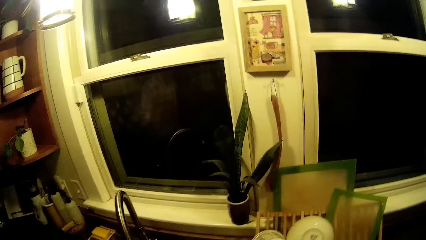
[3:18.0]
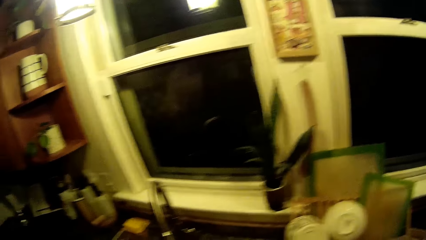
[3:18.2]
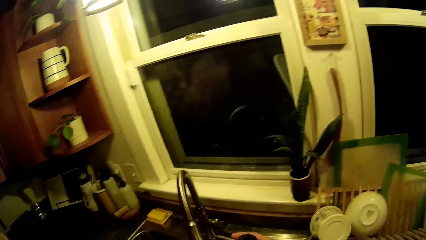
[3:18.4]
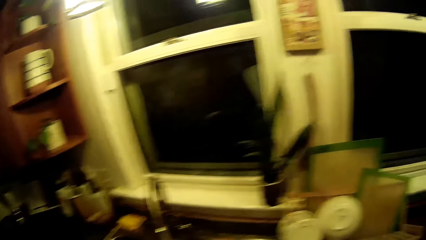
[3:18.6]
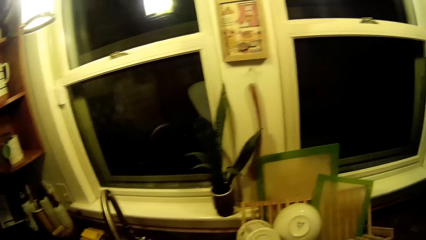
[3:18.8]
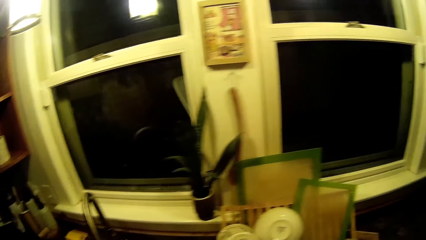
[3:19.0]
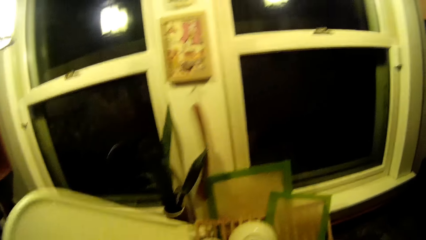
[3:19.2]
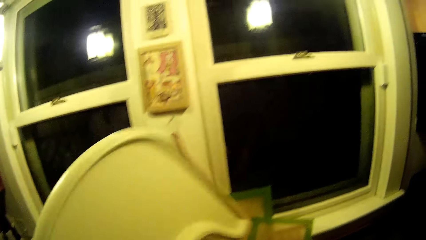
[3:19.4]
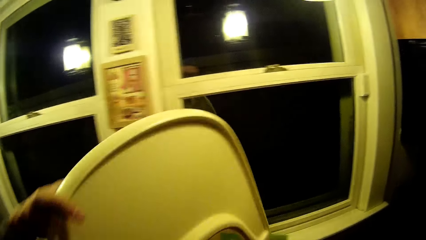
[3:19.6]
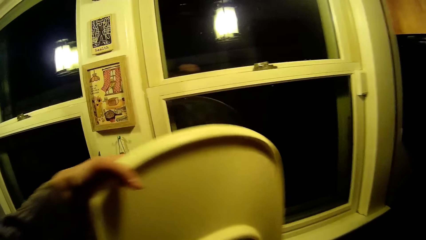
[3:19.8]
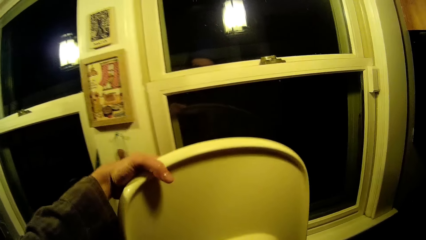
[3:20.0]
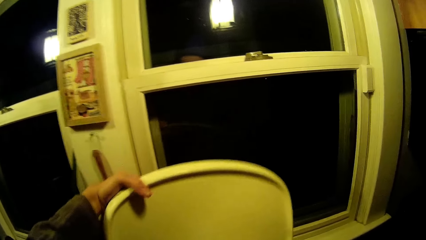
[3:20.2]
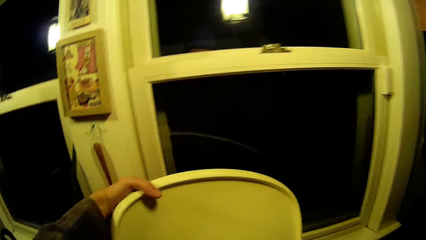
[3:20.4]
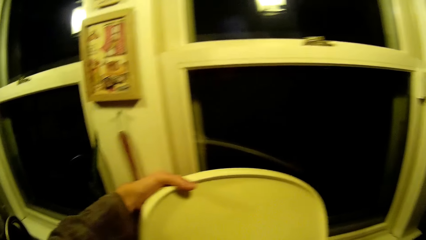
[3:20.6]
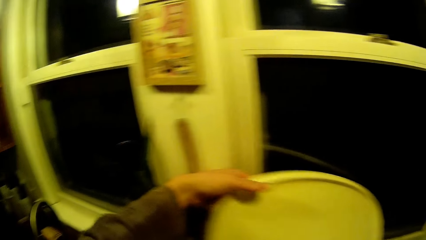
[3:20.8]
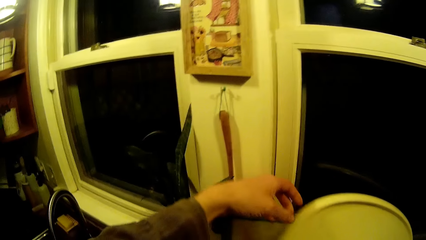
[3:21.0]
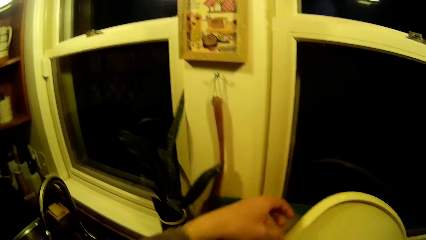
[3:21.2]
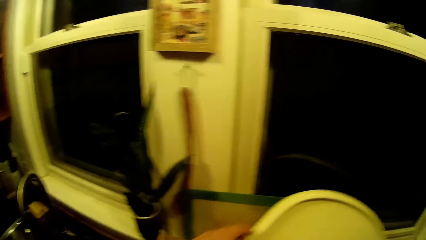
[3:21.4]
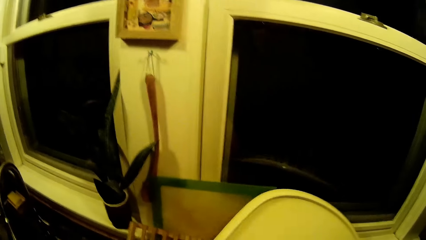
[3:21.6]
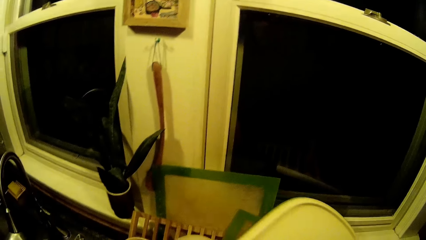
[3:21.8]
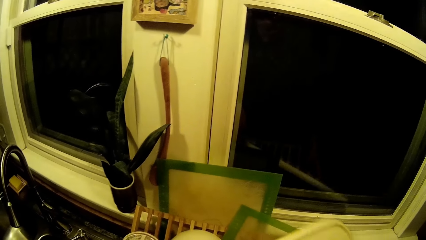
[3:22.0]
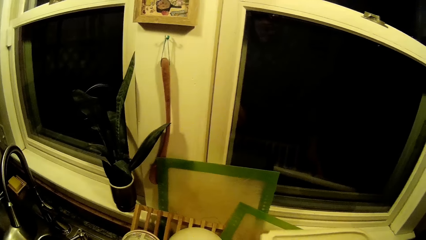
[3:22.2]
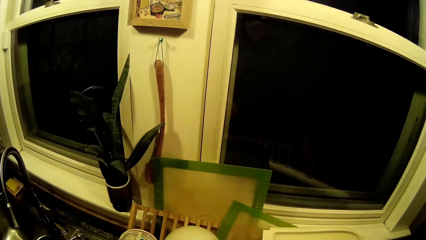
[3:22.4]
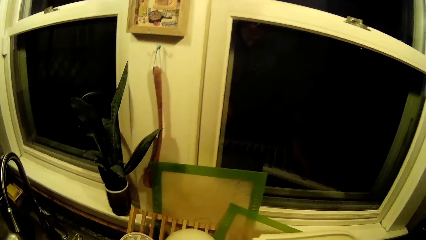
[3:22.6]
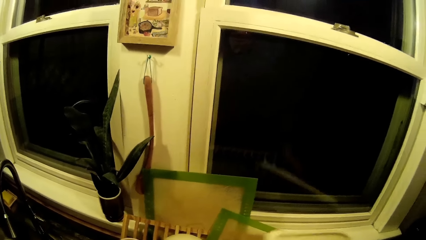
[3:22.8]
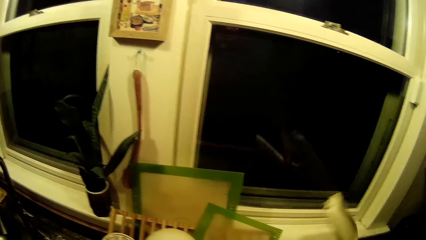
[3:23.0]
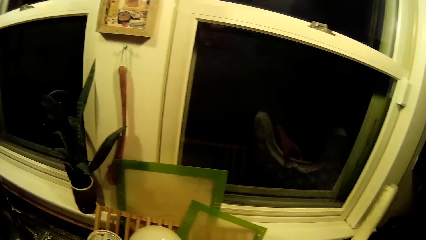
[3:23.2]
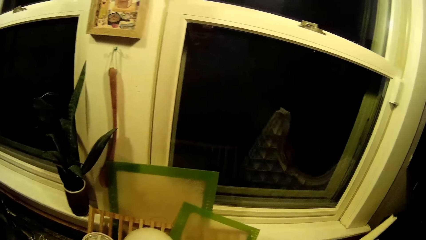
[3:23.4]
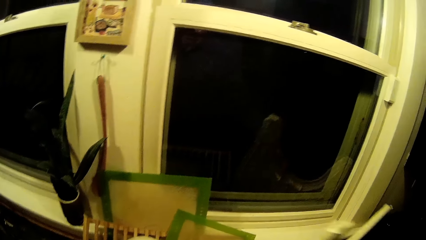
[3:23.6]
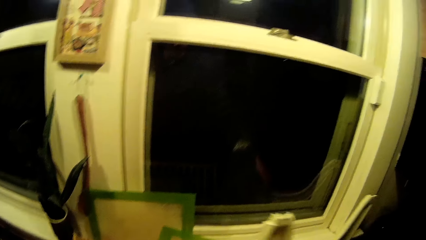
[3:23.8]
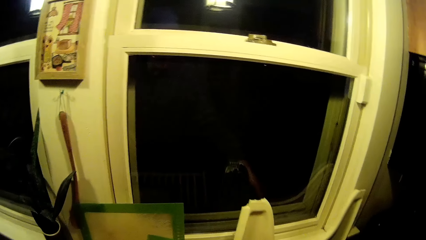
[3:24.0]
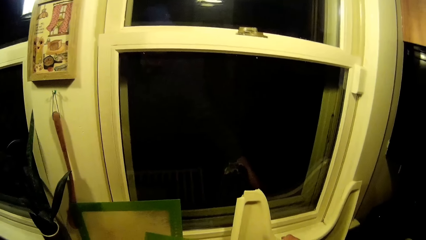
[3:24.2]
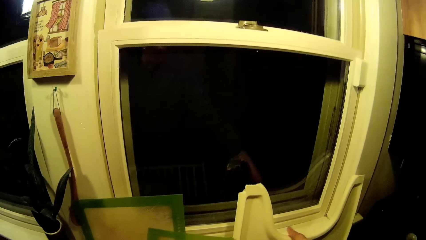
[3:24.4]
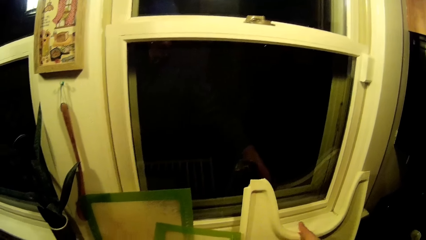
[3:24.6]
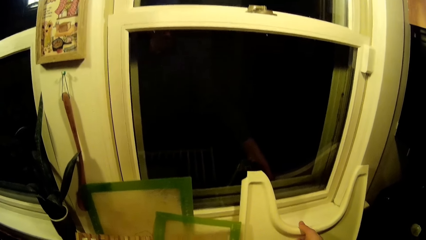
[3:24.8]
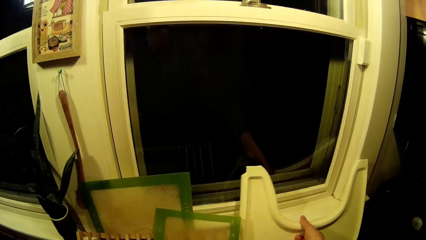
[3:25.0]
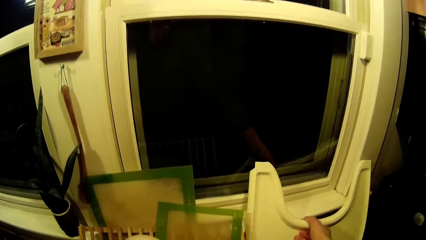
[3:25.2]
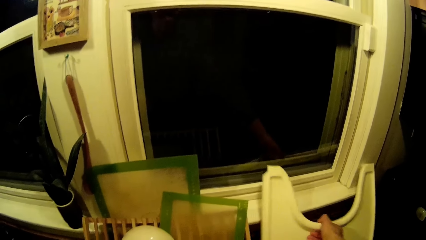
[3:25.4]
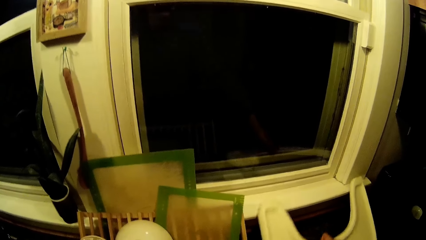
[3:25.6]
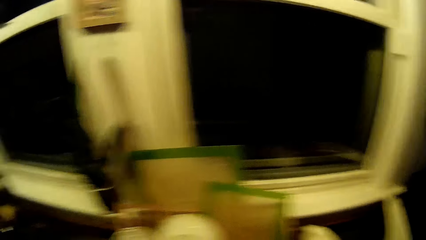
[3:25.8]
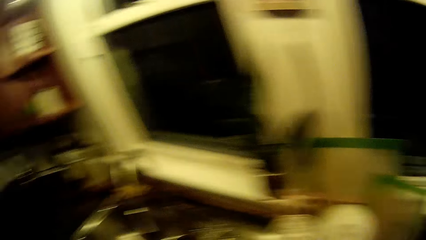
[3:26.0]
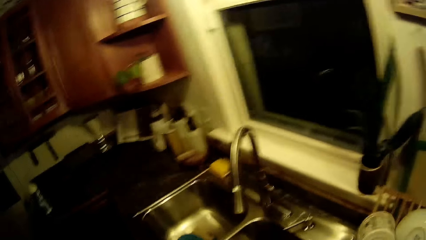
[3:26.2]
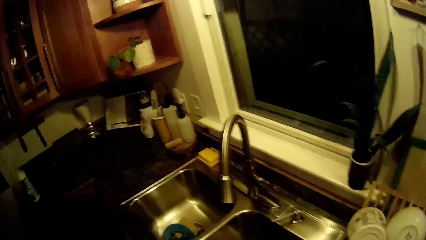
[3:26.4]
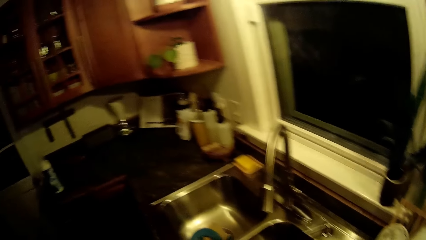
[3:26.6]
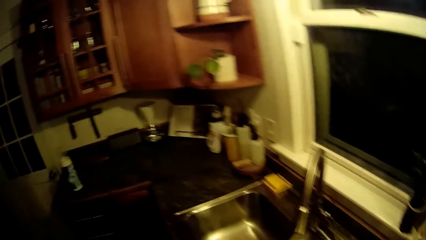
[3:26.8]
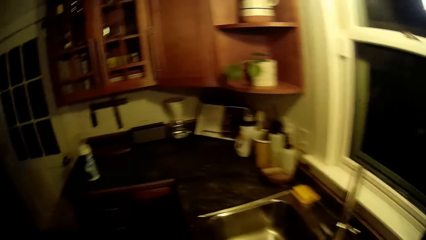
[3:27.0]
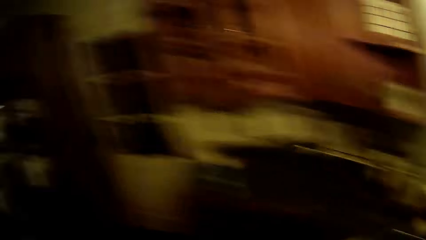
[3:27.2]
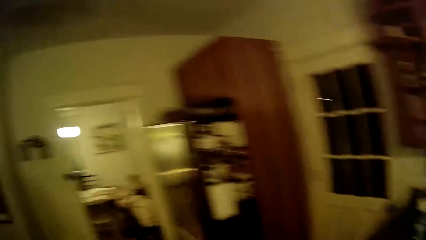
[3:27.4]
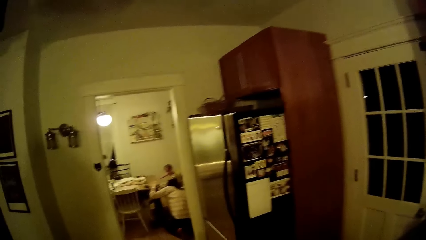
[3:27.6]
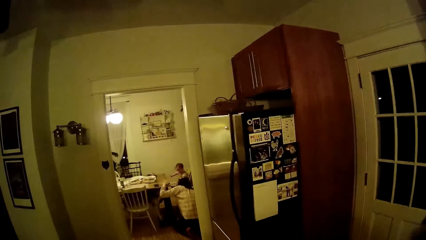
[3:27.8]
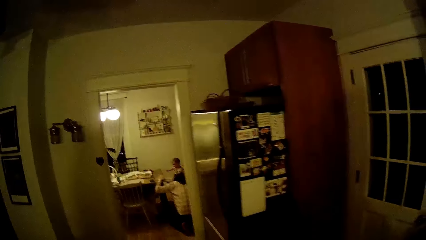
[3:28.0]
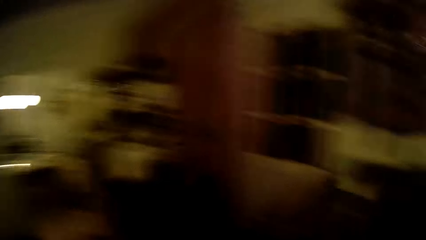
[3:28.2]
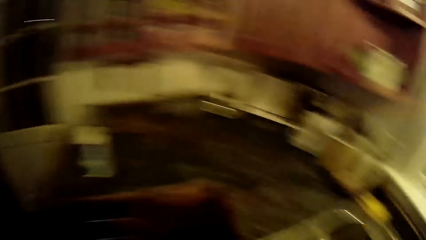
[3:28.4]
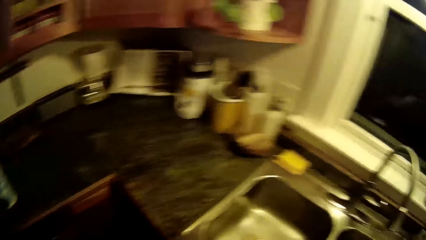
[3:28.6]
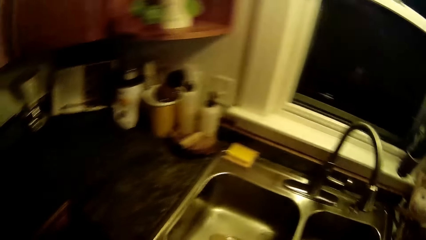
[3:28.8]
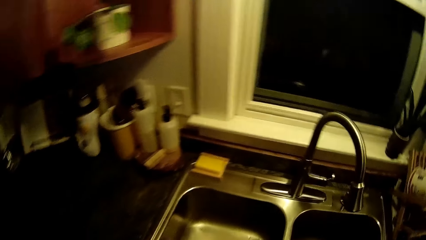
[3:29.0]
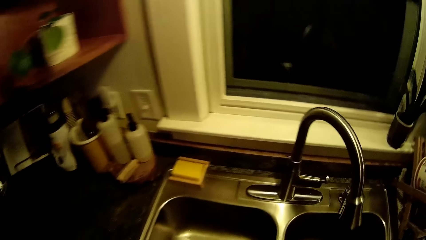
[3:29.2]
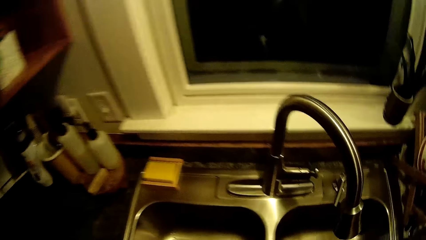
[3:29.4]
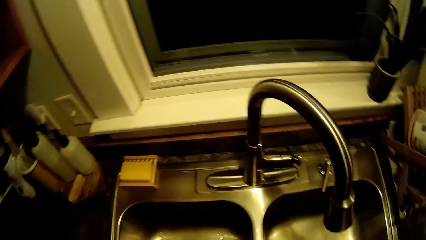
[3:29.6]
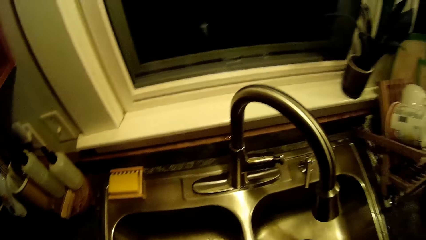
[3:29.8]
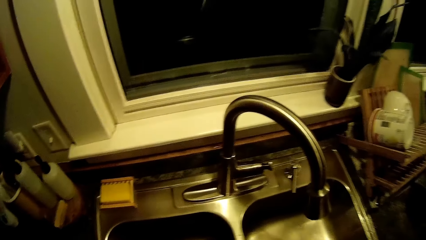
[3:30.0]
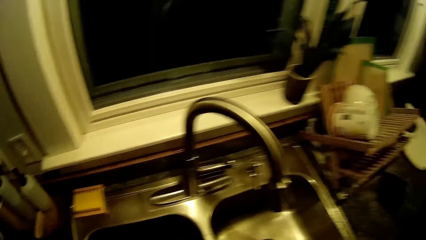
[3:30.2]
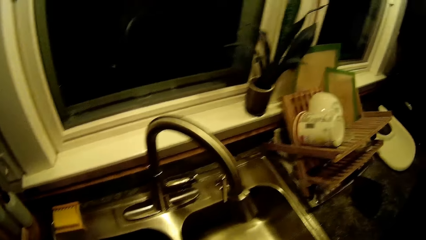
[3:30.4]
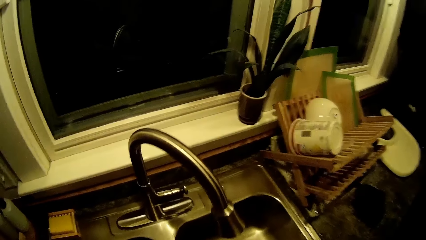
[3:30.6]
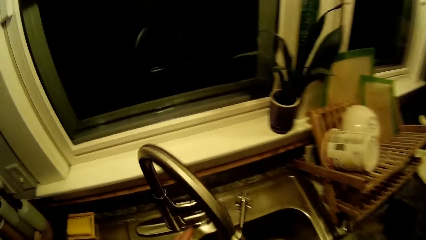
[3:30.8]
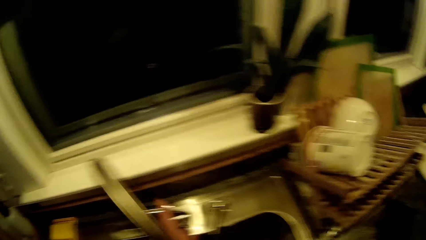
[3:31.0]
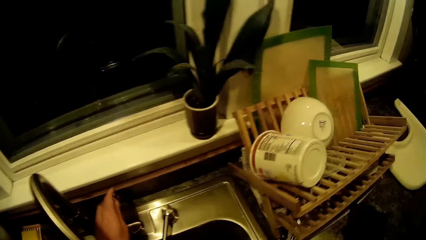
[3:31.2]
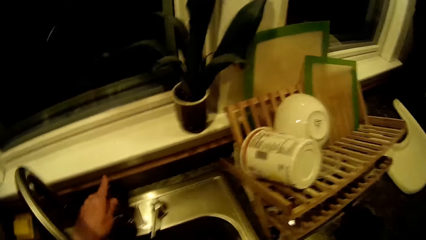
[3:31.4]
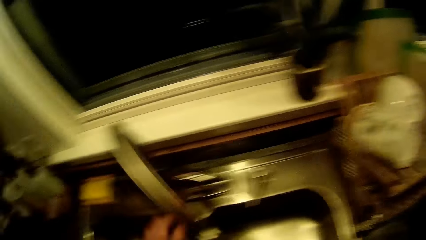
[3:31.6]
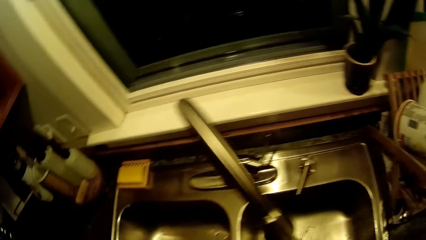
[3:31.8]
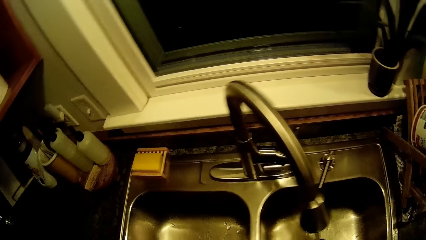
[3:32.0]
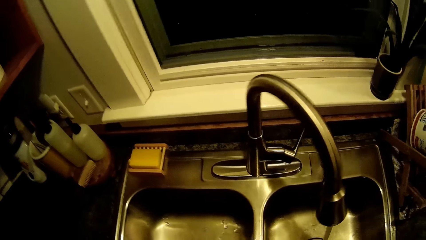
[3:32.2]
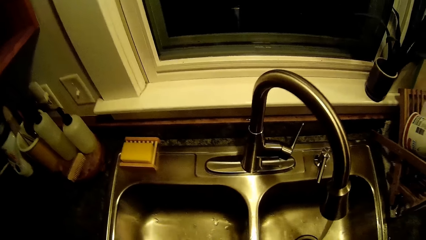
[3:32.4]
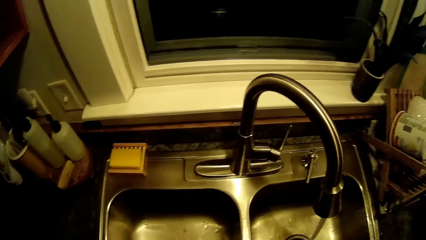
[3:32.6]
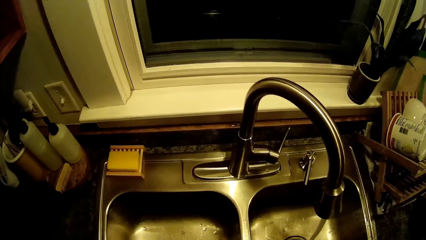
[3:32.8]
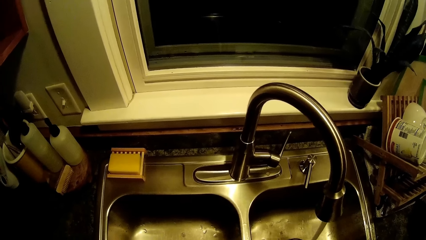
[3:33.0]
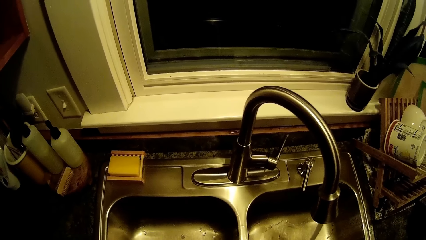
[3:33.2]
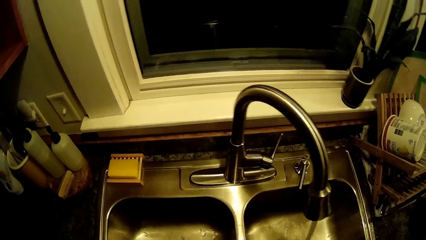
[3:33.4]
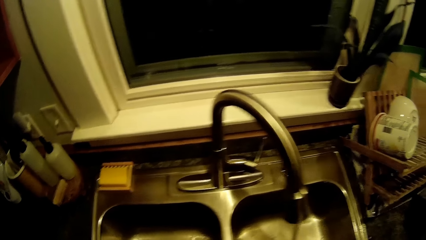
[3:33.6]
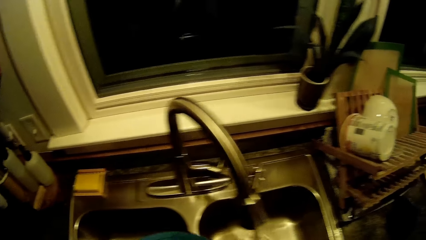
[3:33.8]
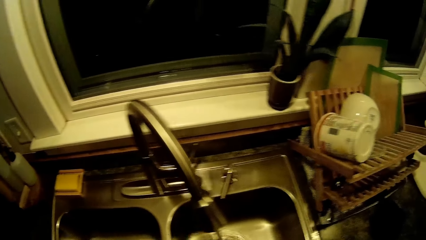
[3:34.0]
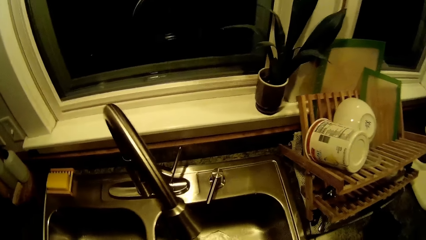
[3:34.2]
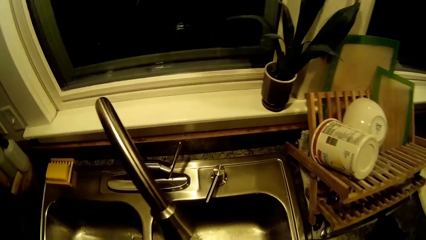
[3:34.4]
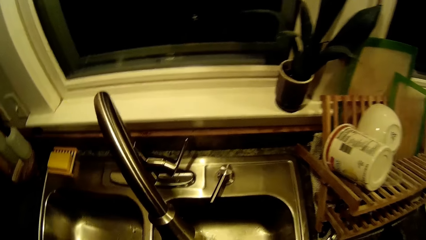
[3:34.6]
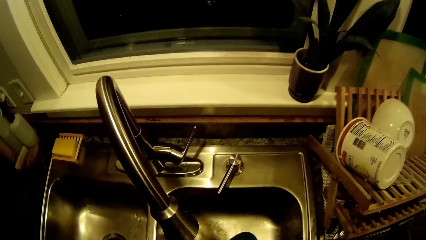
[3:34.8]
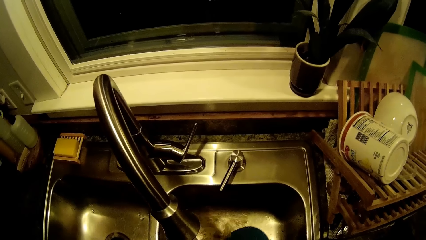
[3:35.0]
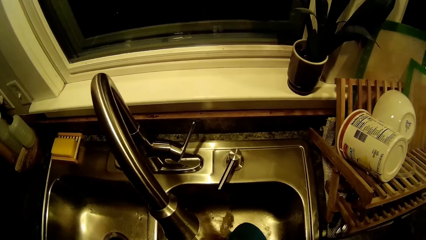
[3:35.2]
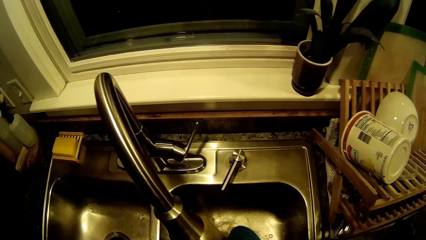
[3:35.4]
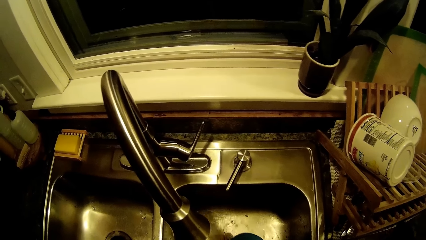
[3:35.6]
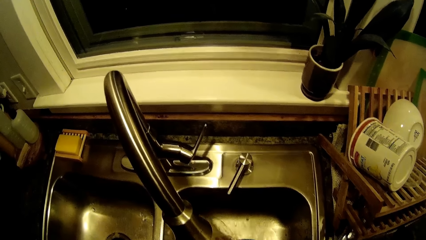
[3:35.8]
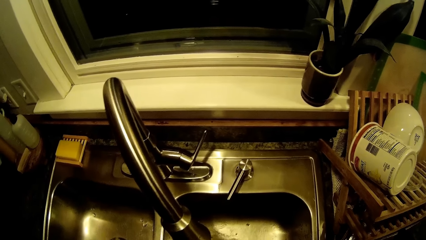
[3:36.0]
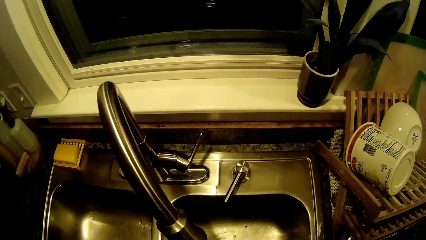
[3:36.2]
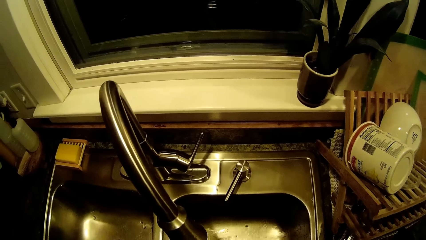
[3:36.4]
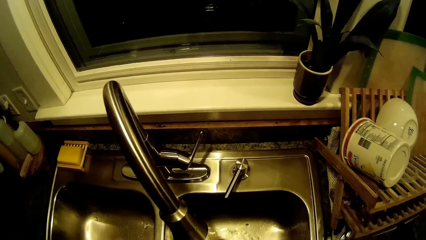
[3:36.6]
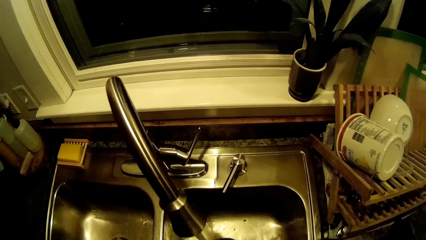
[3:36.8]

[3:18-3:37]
The camera wearer puts the kids feeding tray on the kitchen slab with his left hand. He opens the tap with his left hand. He picks the plate from the sink with his left hand. He washes the plate from the sink with his hands.
